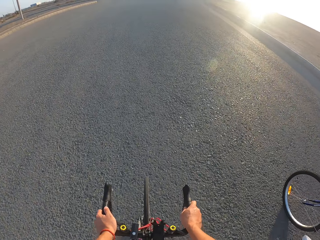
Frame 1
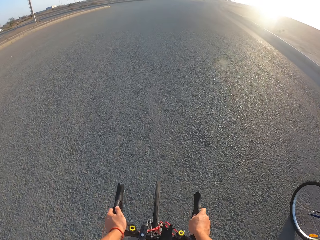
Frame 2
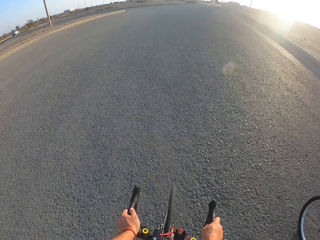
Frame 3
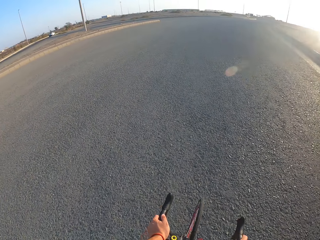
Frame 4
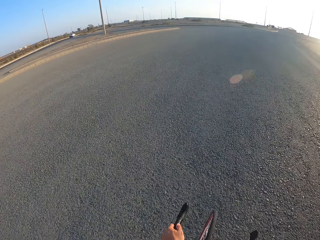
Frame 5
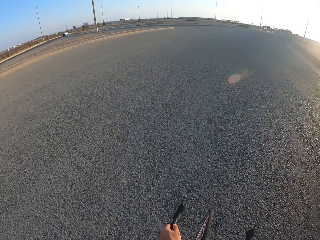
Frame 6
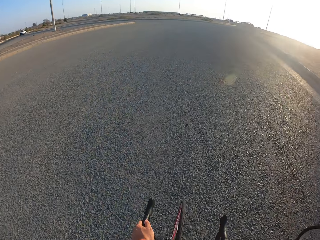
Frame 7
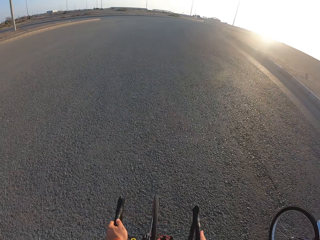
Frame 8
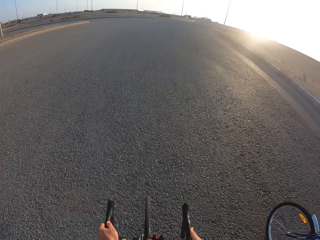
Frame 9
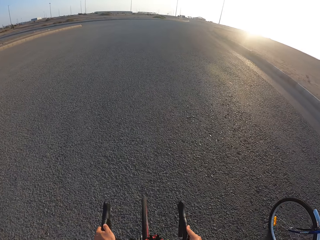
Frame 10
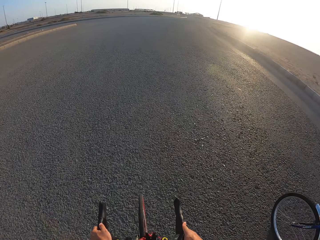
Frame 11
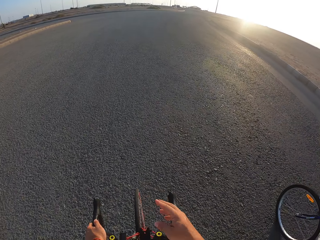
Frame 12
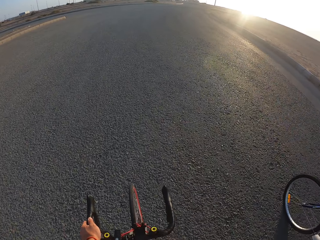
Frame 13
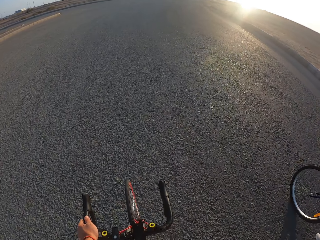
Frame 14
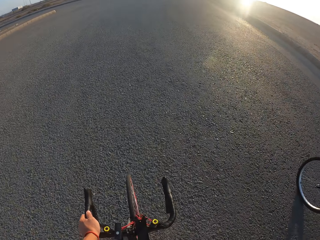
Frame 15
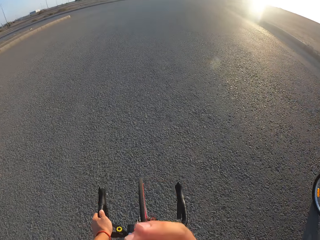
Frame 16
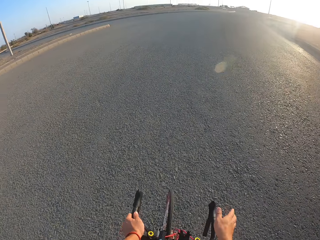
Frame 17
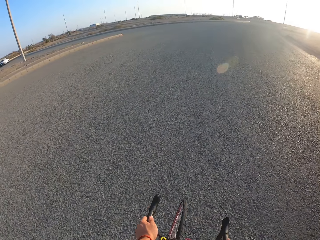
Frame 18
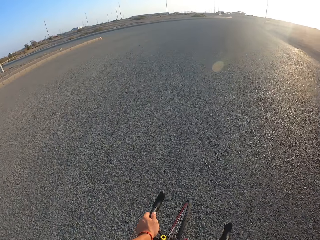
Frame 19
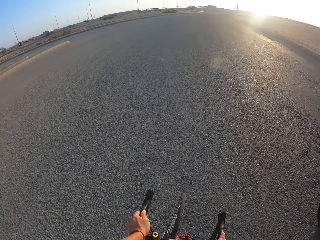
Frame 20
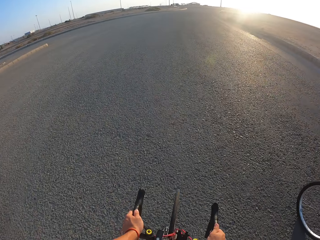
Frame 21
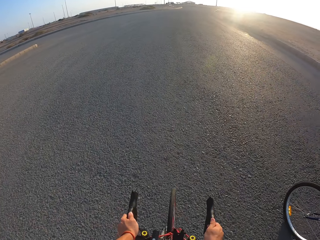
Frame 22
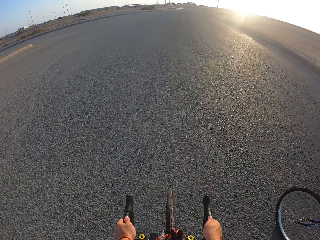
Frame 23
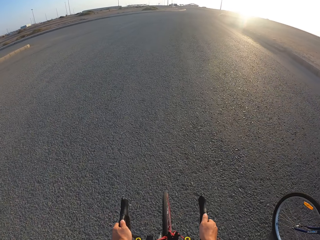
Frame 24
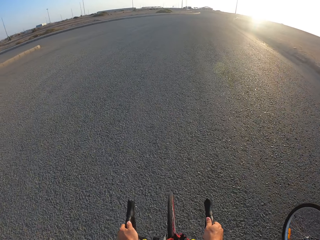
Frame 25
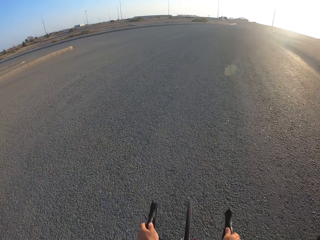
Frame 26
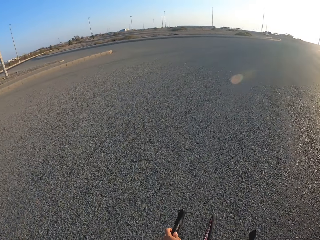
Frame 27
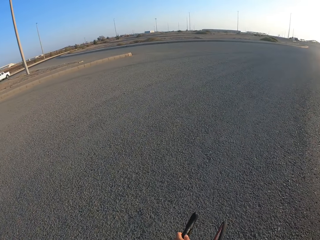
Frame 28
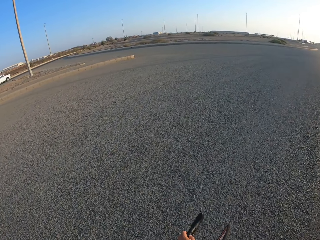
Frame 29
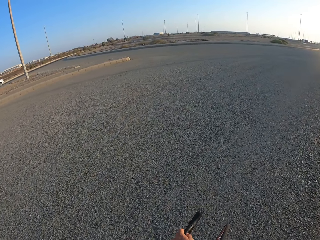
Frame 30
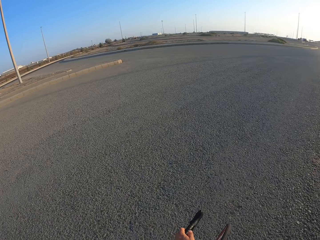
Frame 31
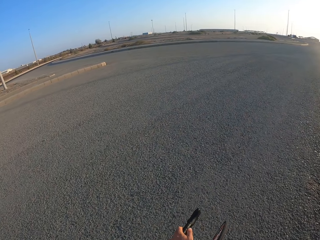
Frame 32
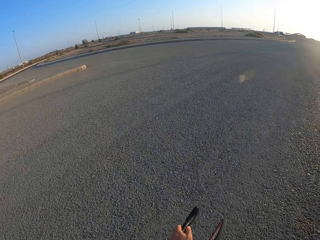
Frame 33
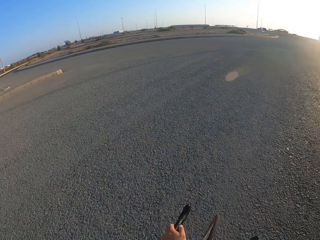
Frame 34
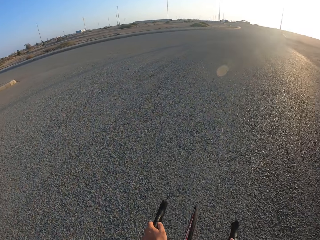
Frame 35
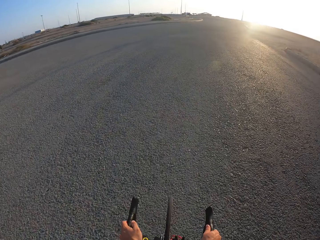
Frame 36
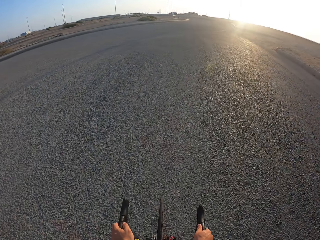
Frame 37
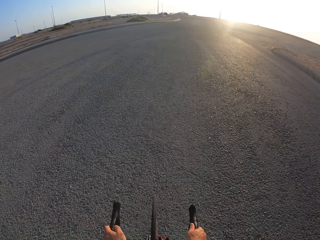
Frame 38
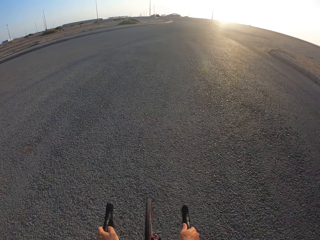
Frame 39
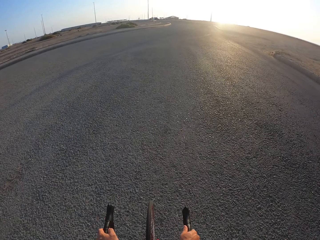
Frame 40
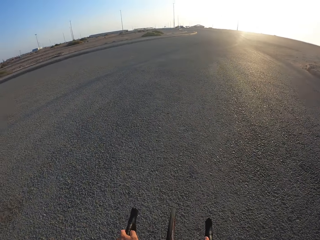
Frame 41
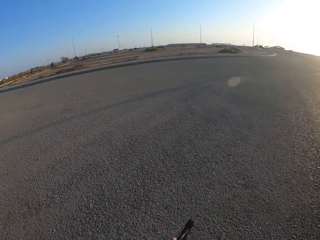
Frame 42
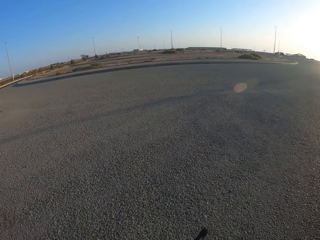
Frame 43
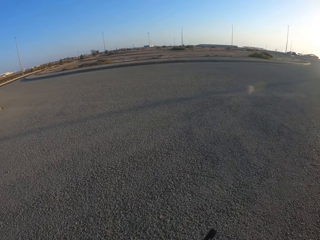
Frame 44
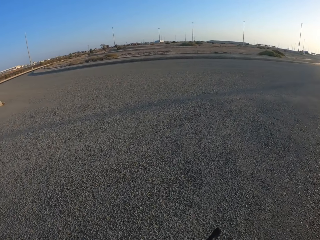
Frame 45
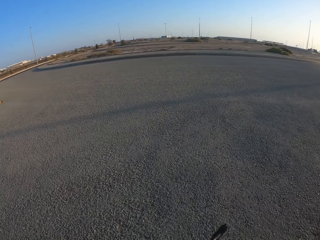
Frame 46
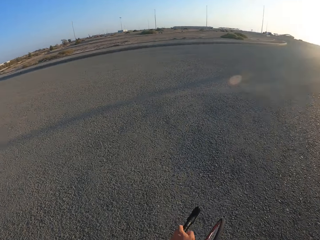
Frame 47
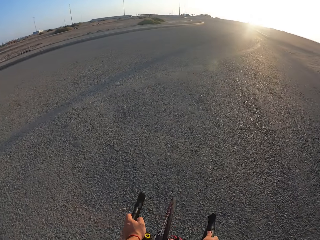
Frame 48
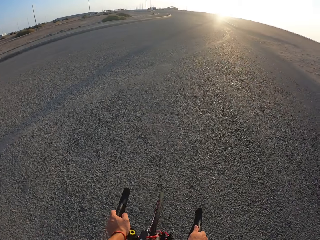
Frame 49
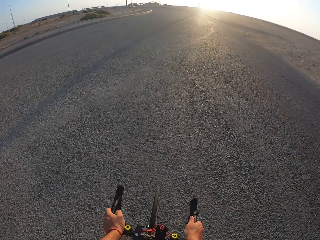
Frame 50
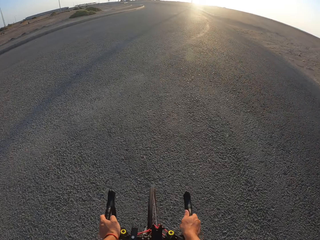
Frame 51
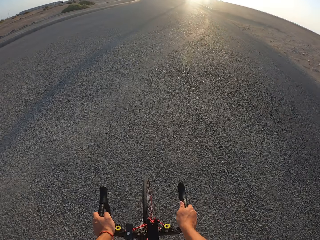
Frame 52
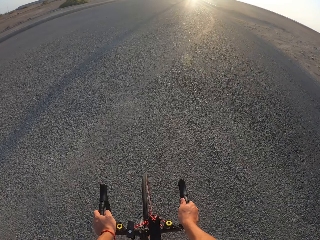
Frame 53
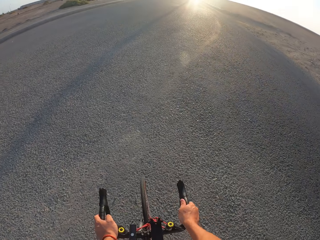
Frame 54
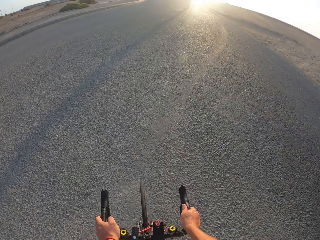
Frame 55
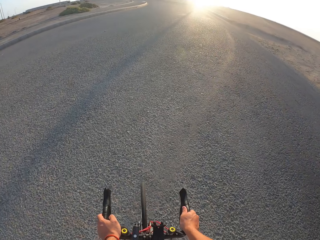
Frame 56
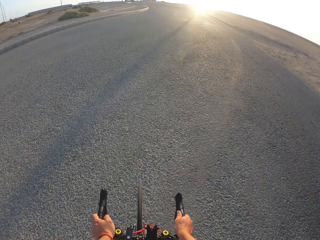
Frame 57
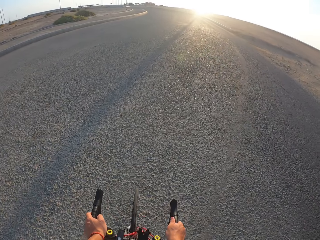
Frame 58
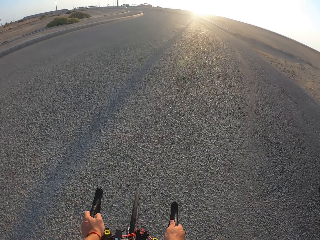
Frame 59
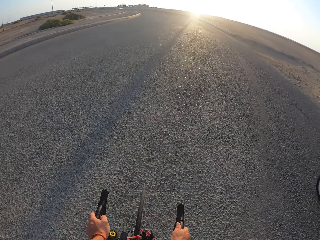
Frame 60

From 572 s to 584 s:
The camera wearer moves the hand. They ride the bicycle.

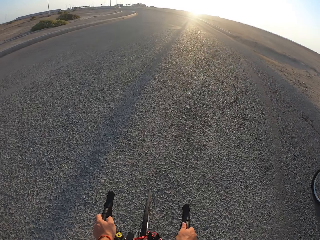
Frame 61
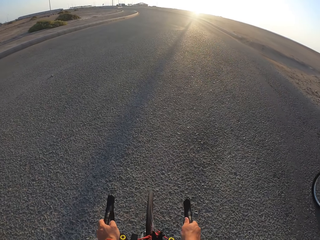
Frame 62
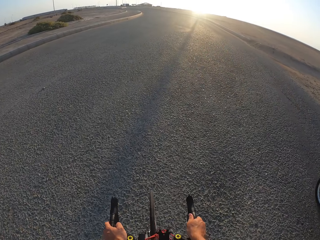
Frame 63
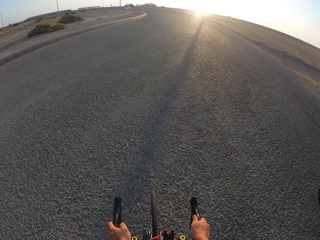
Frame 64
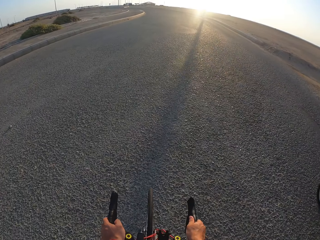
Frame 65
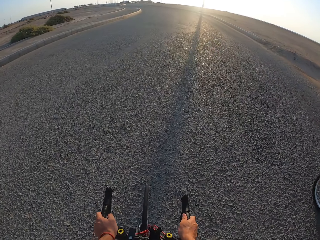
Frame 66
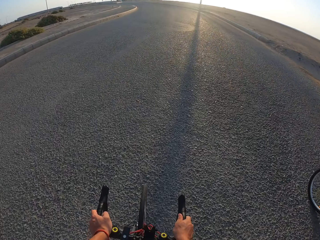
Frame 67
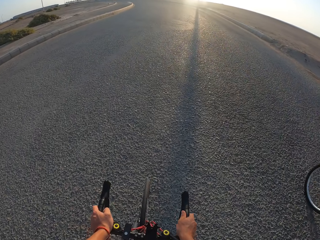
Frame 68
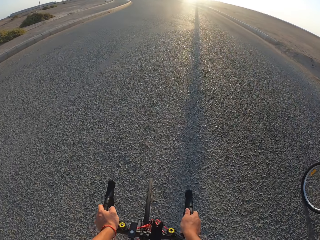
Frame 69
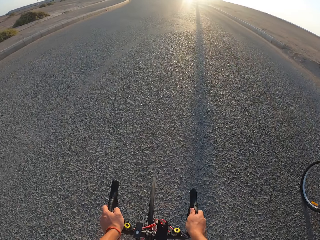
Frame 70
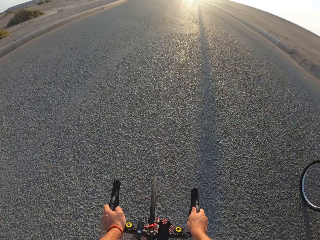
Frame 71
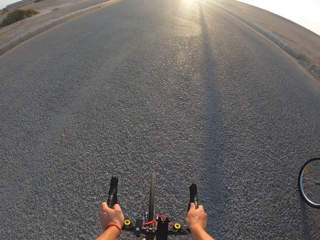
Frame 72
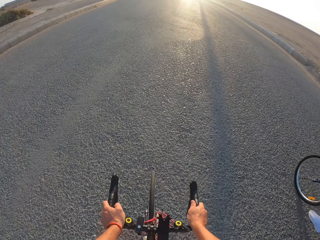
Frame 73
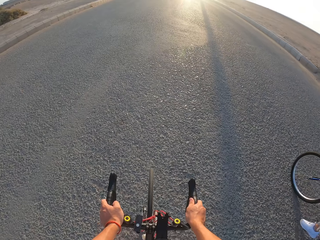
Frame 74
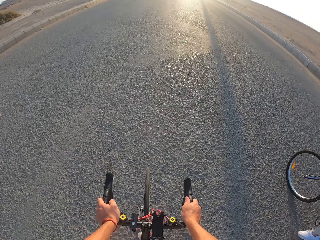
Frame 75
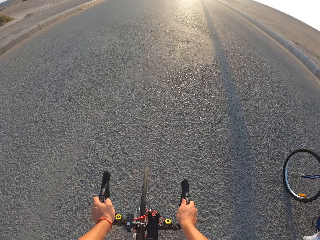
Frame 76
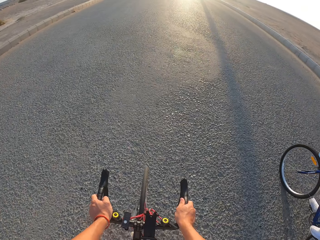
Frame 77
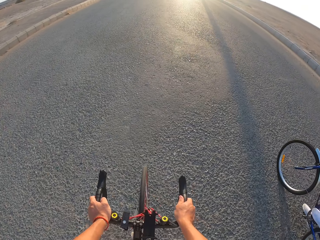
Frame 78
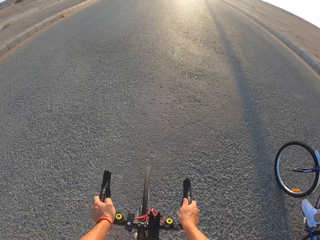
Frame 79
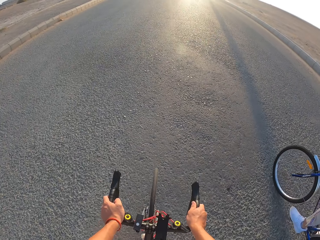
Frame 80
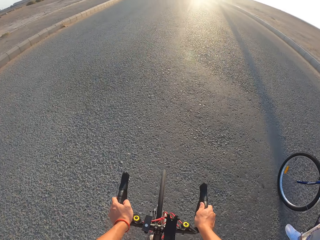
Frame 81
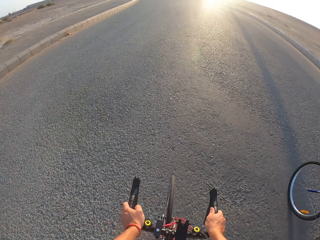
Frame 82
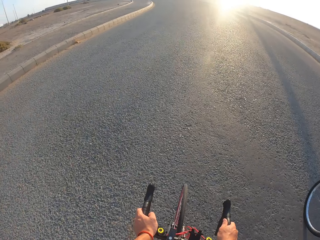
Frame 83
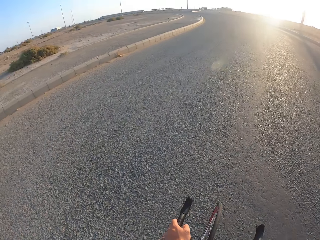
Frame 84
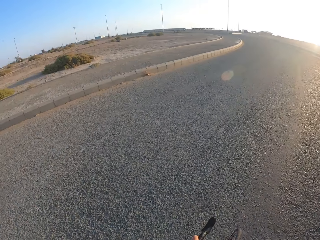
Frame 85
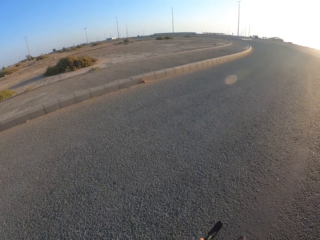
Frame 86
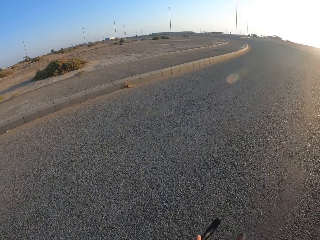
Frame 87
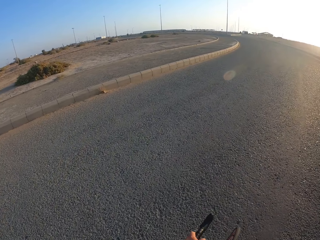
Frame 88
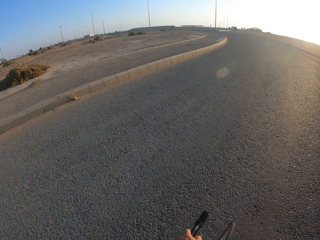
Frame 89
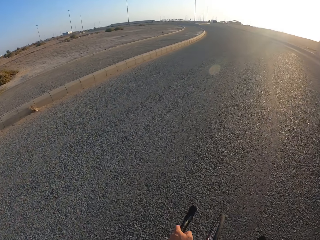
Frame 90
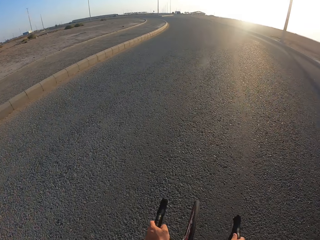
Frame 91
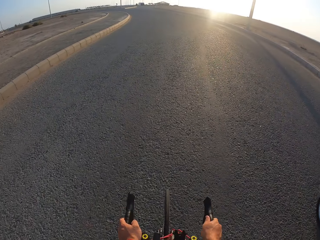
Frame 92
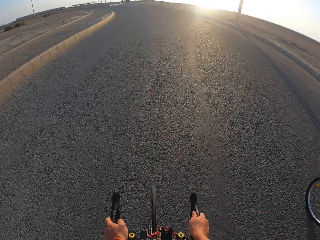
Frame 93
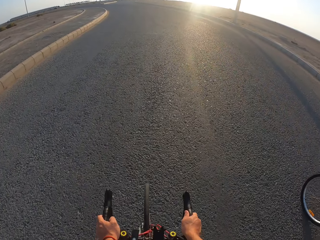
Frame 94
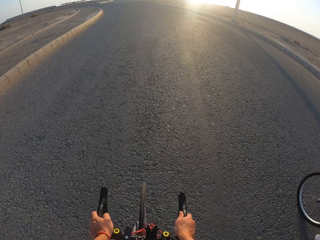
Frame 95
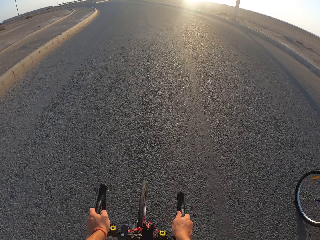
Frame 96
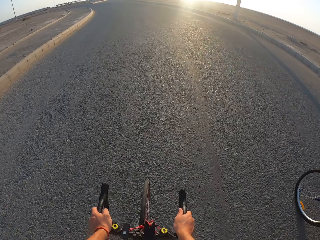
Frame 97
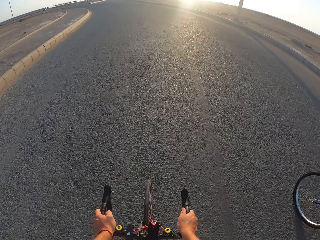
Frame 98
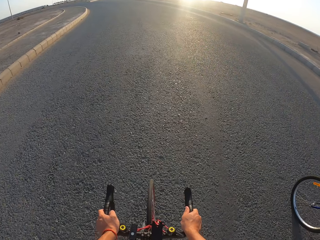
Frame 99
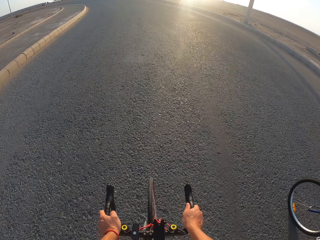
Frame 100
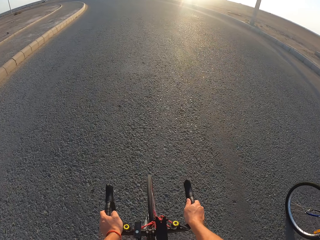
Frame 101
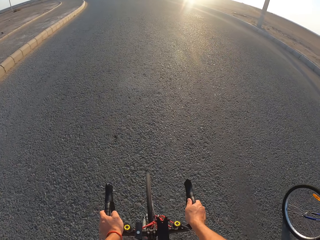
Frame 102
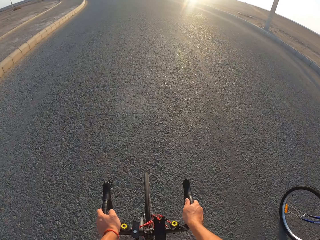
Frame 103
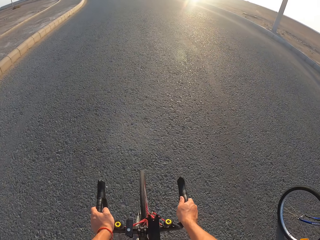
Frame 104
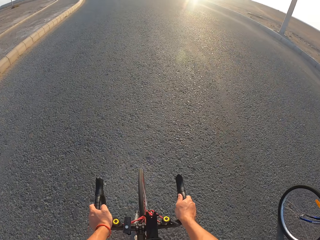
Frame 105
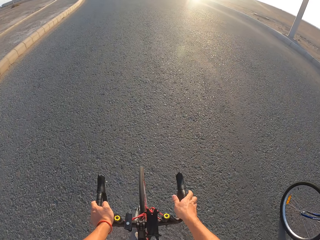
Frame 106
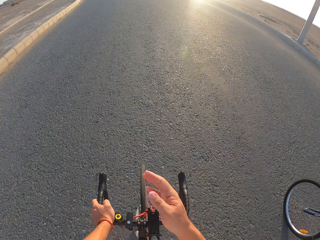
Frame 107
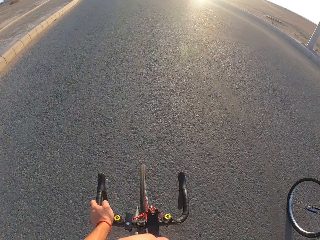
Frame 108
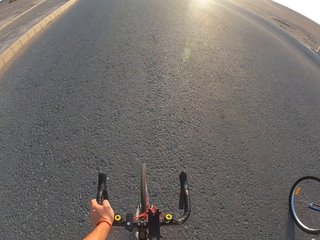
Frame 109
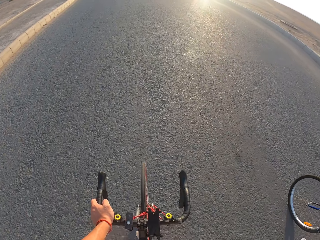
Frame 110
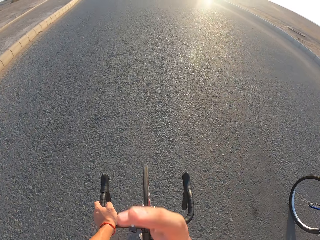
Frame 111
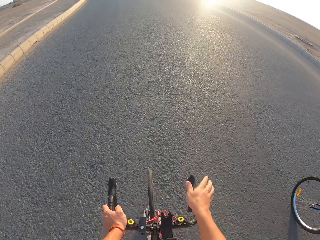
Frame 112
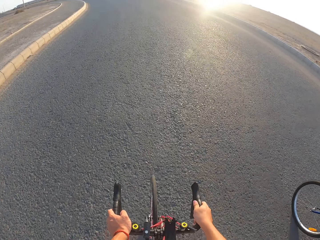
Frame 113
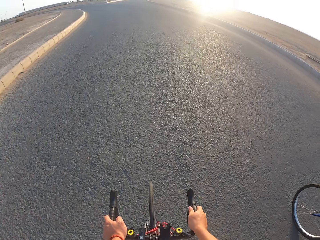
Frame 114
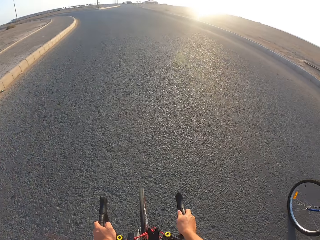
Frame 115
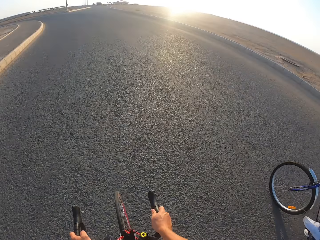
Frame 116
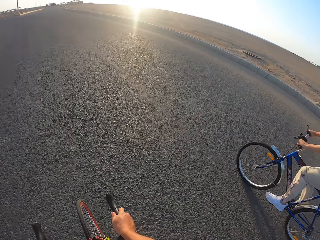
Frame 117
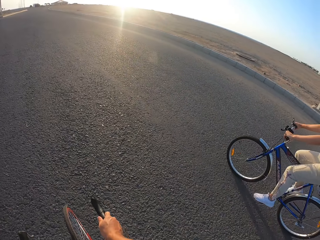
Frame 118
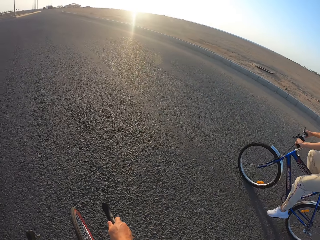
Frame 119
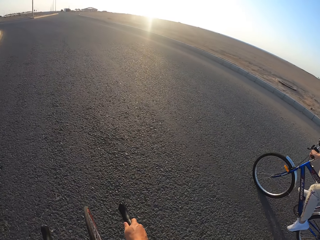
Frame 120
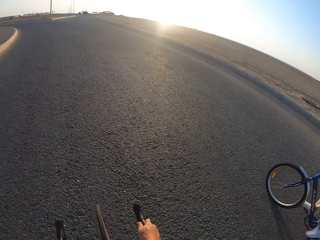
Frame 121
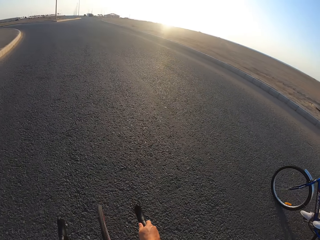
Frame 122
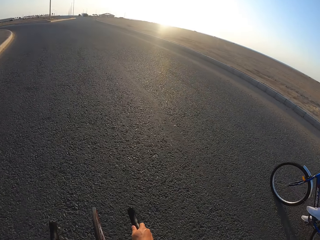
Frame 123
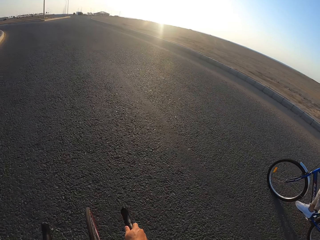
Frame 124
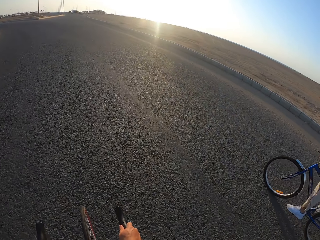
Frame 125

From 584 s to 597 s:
The camera wearer lifts the hand. They ride the bicycle.
